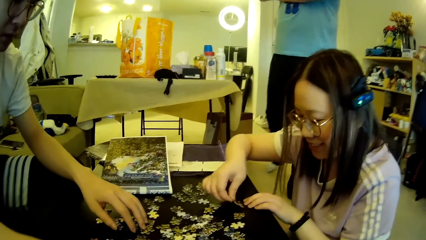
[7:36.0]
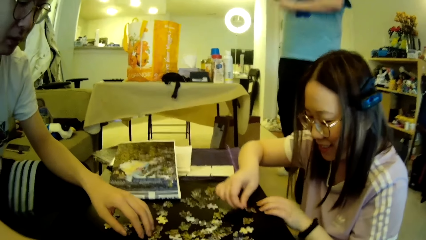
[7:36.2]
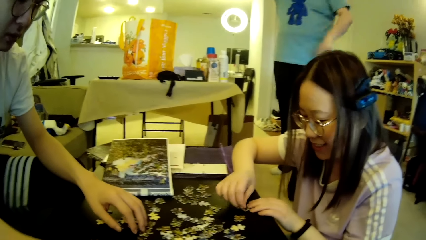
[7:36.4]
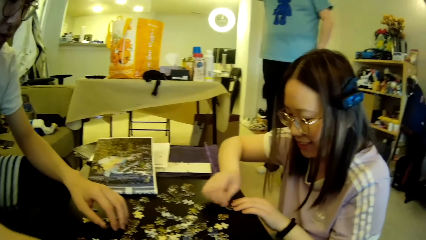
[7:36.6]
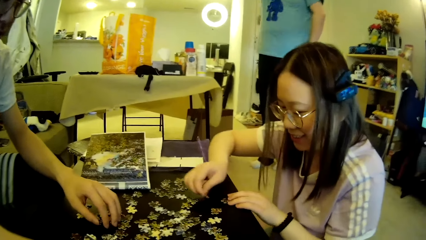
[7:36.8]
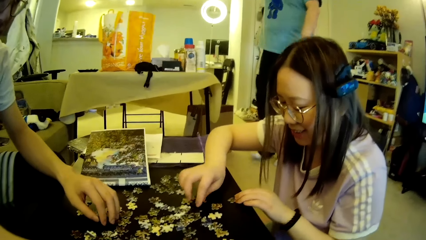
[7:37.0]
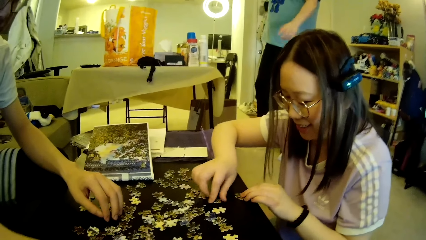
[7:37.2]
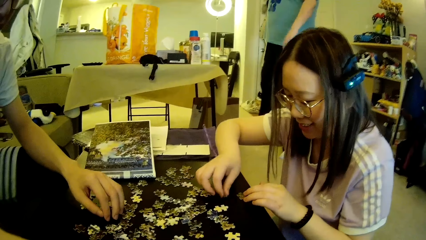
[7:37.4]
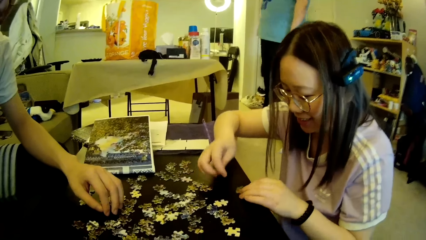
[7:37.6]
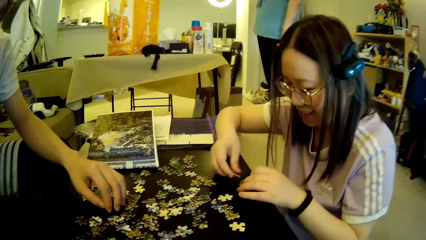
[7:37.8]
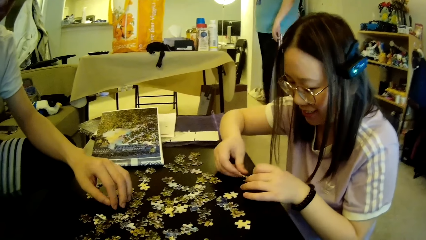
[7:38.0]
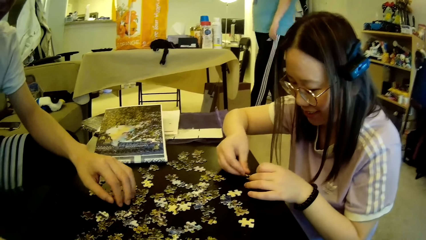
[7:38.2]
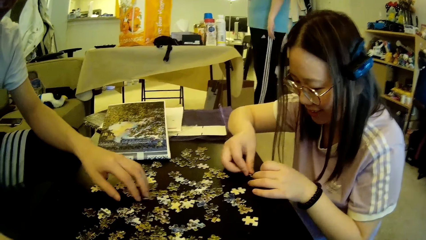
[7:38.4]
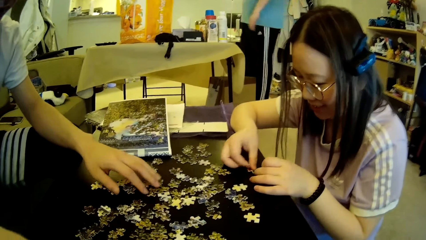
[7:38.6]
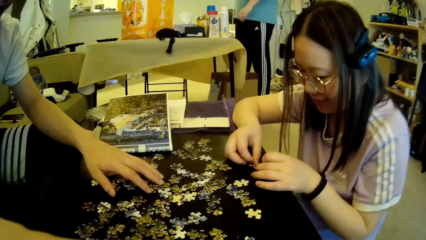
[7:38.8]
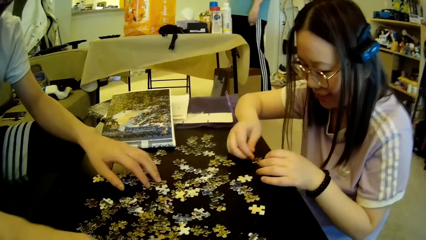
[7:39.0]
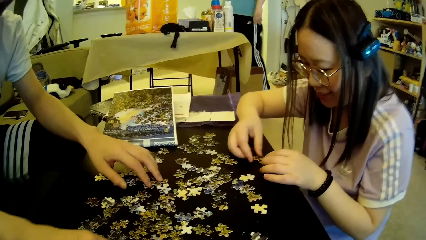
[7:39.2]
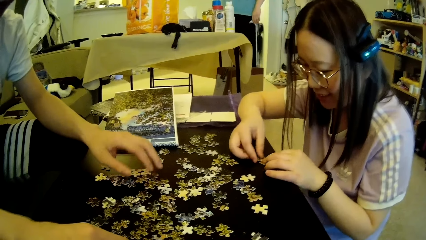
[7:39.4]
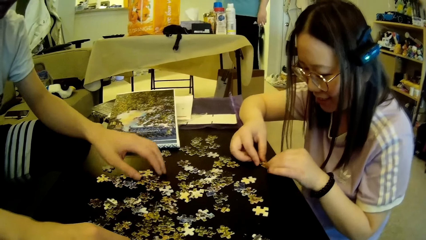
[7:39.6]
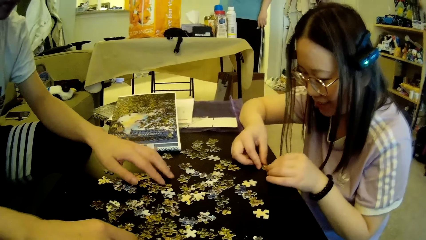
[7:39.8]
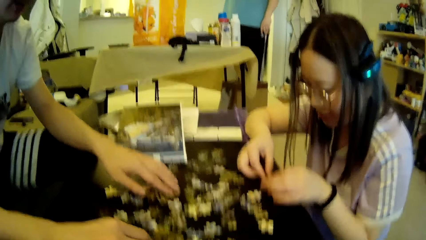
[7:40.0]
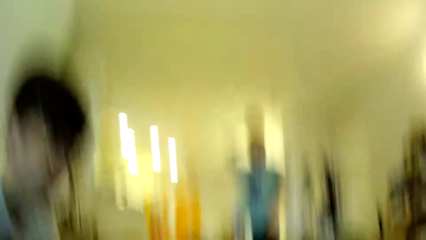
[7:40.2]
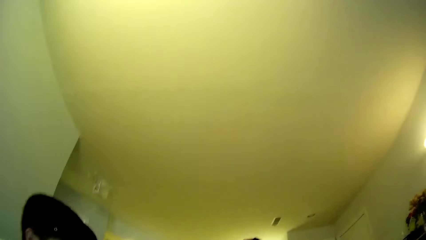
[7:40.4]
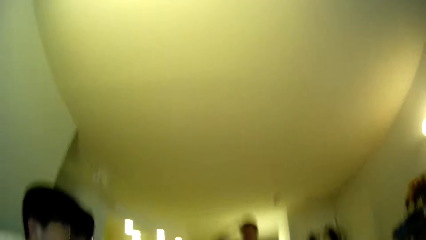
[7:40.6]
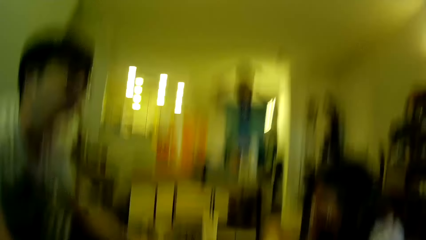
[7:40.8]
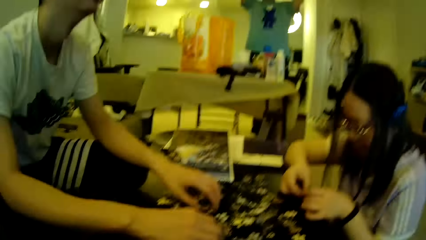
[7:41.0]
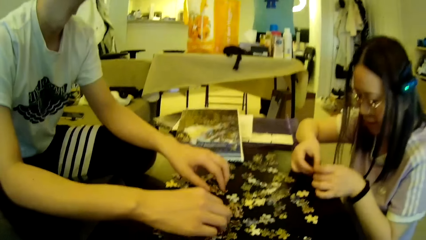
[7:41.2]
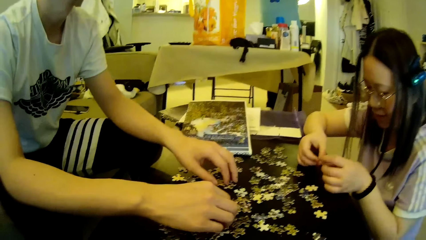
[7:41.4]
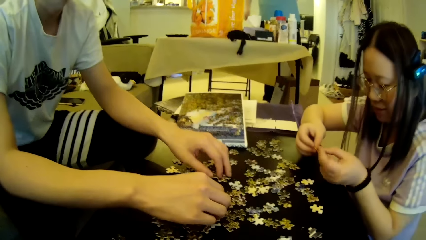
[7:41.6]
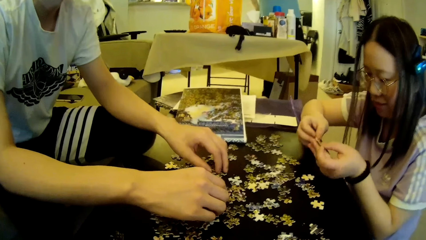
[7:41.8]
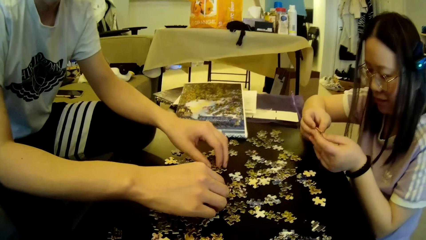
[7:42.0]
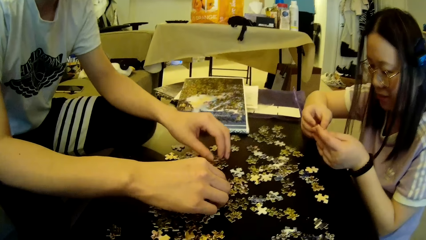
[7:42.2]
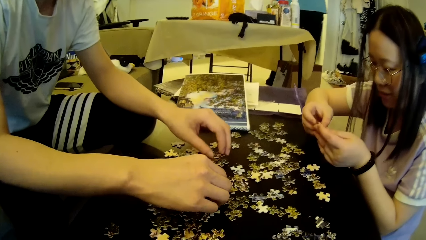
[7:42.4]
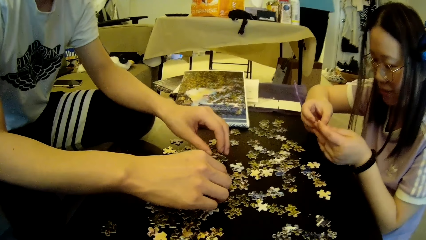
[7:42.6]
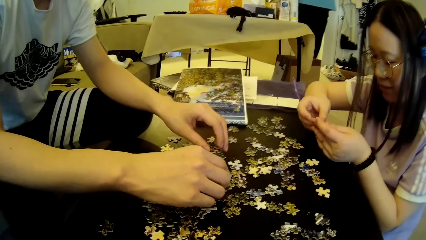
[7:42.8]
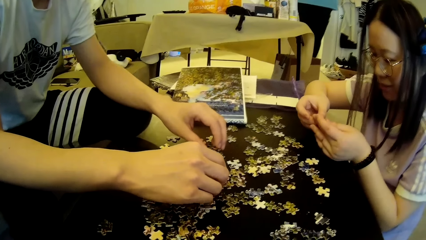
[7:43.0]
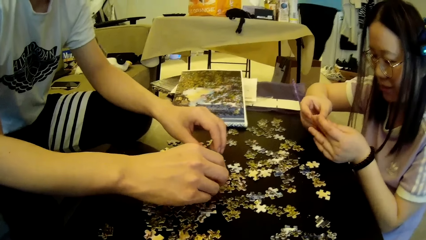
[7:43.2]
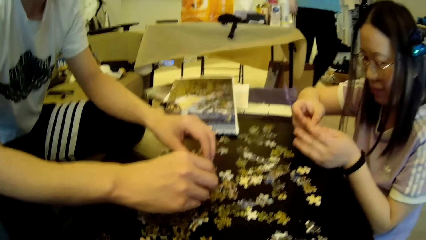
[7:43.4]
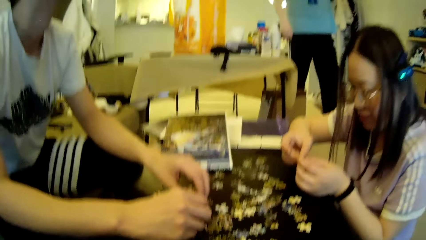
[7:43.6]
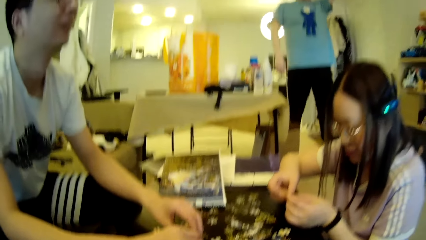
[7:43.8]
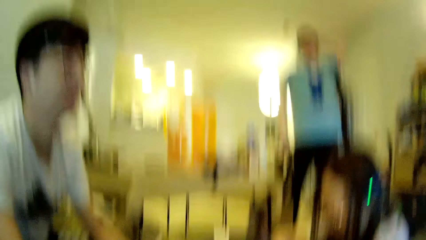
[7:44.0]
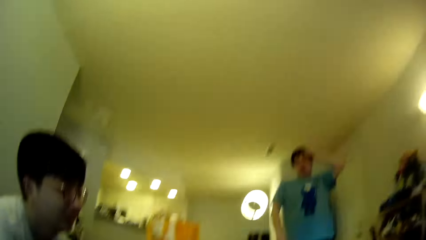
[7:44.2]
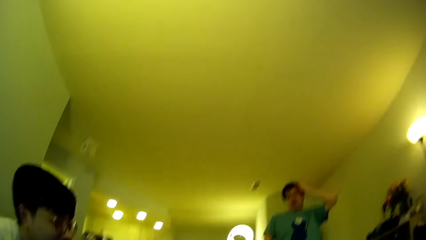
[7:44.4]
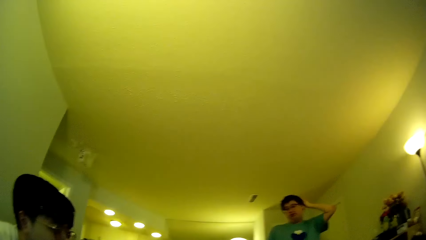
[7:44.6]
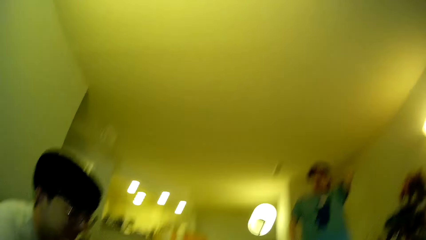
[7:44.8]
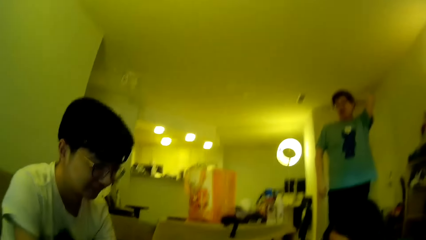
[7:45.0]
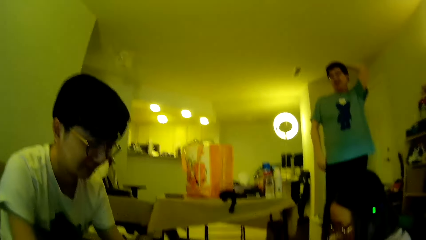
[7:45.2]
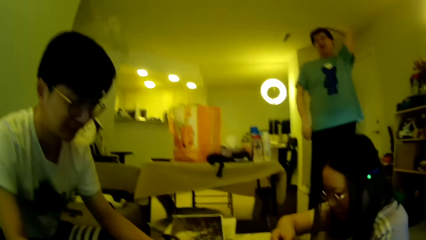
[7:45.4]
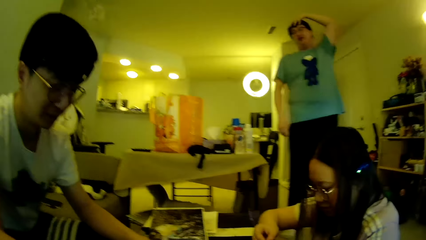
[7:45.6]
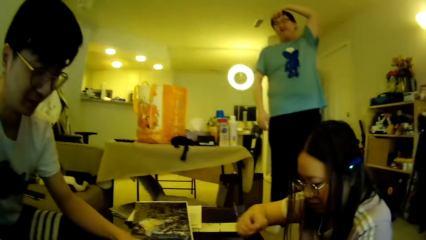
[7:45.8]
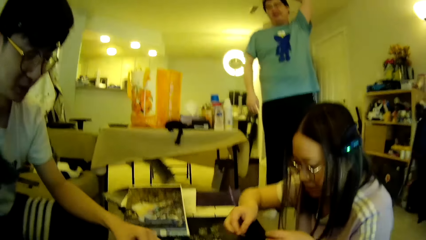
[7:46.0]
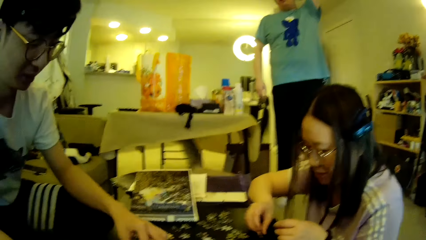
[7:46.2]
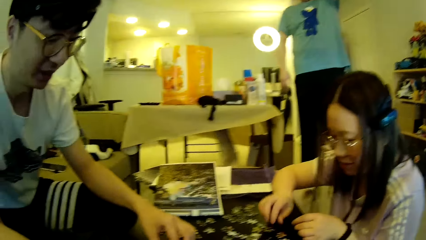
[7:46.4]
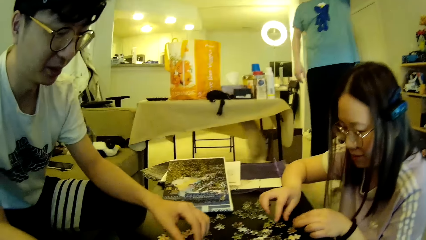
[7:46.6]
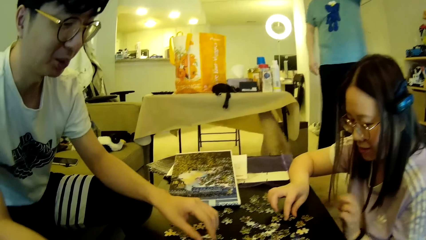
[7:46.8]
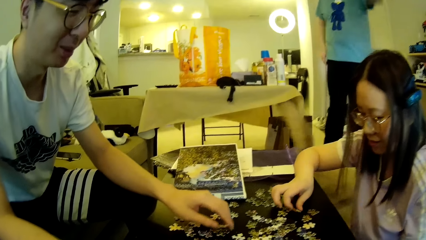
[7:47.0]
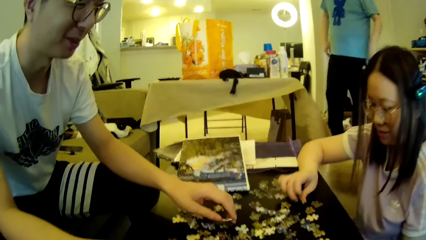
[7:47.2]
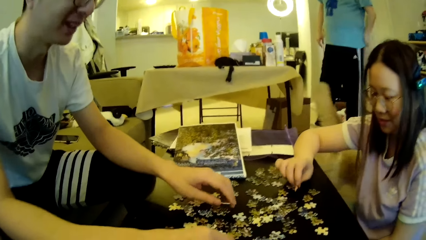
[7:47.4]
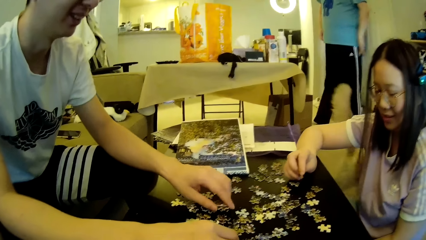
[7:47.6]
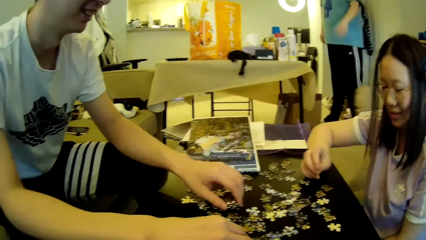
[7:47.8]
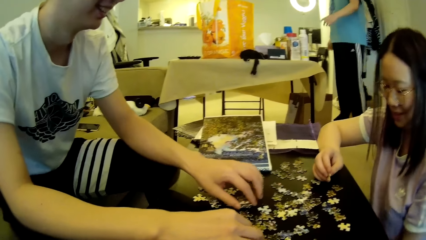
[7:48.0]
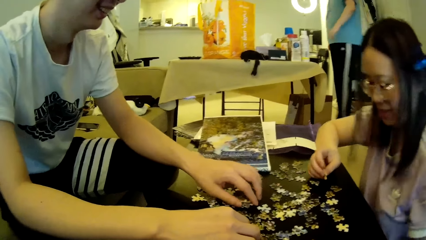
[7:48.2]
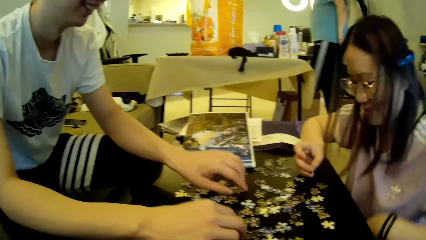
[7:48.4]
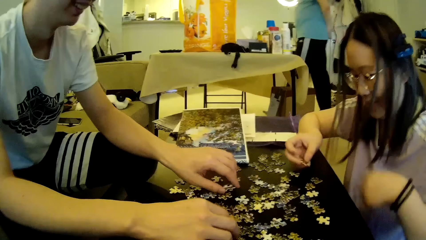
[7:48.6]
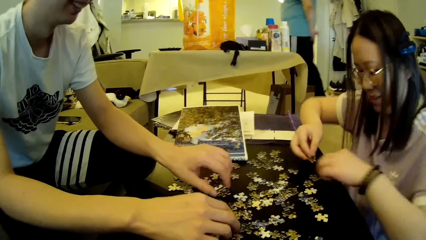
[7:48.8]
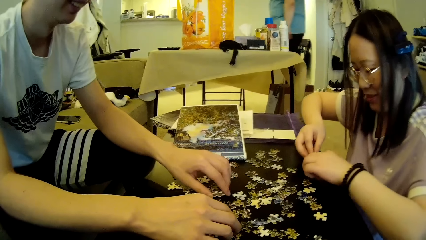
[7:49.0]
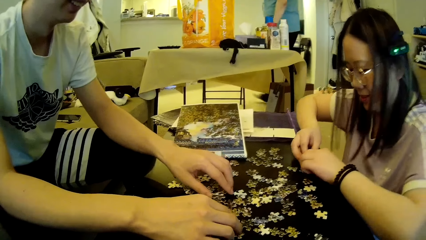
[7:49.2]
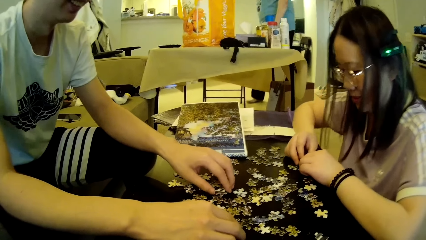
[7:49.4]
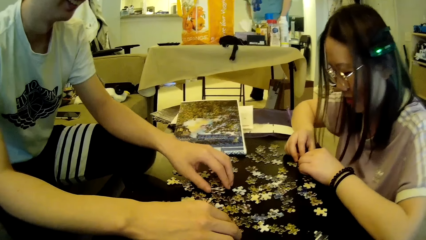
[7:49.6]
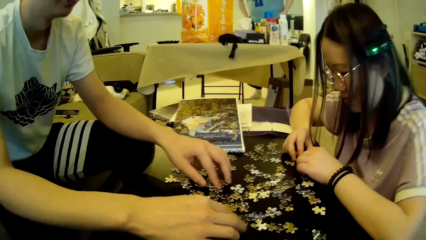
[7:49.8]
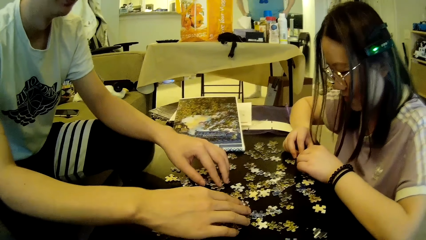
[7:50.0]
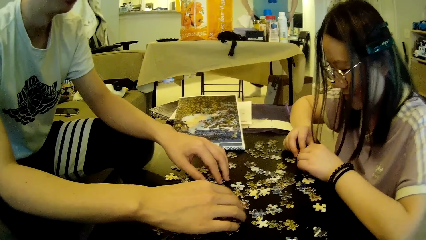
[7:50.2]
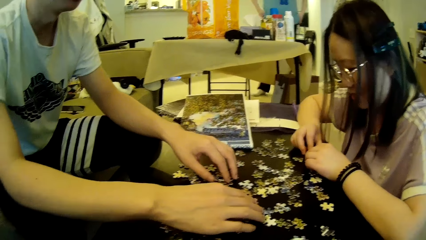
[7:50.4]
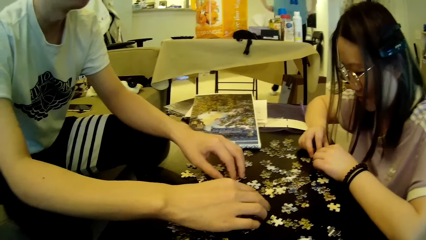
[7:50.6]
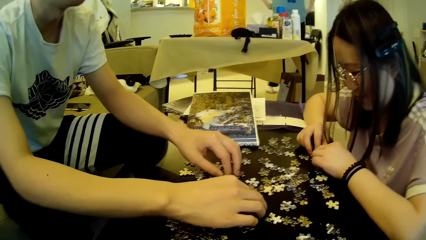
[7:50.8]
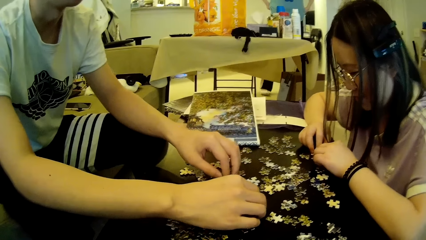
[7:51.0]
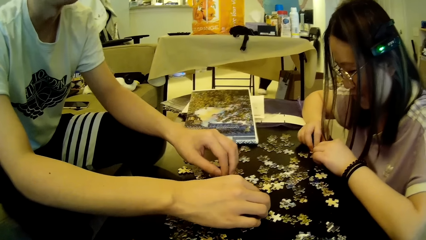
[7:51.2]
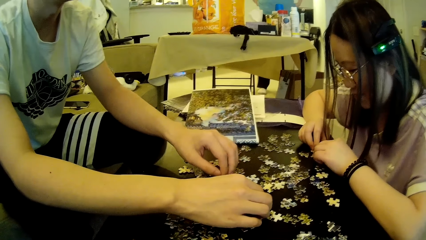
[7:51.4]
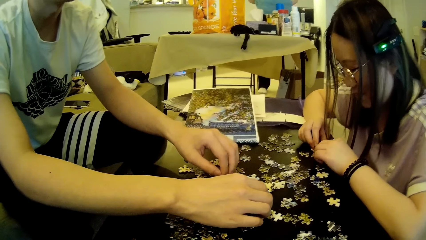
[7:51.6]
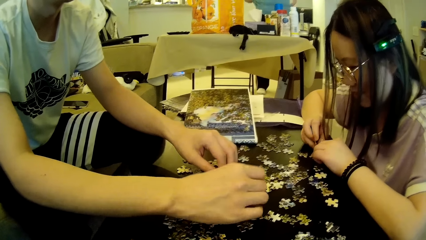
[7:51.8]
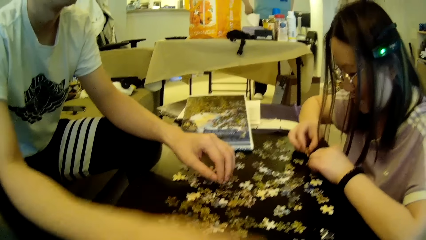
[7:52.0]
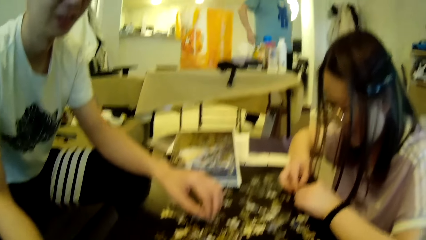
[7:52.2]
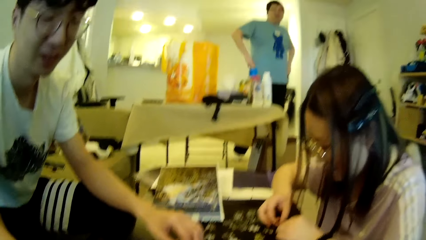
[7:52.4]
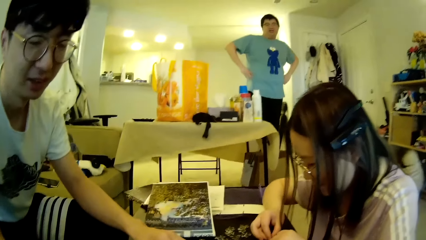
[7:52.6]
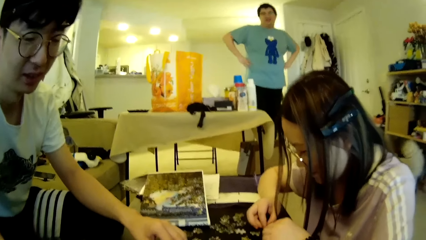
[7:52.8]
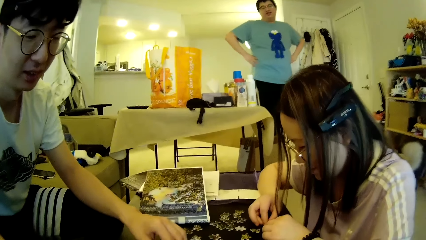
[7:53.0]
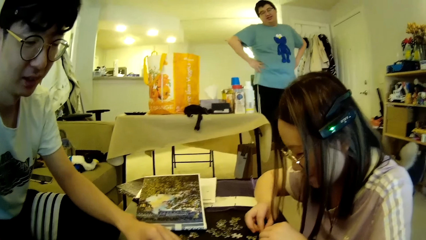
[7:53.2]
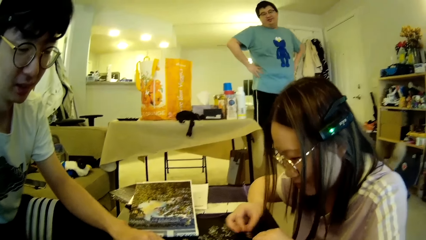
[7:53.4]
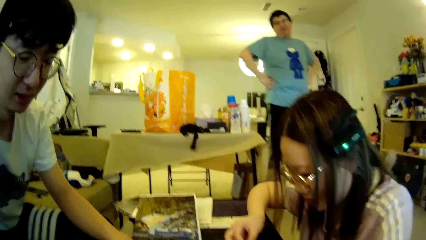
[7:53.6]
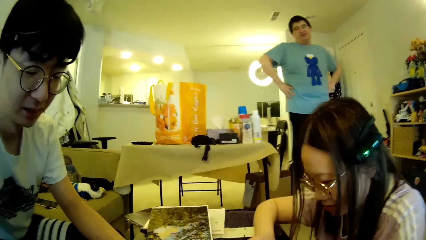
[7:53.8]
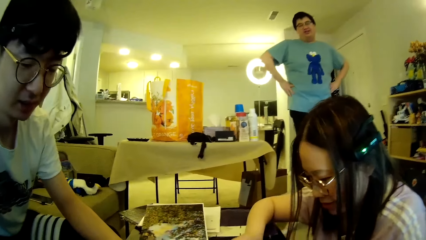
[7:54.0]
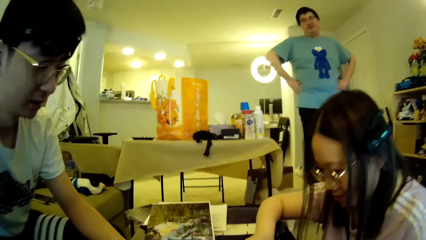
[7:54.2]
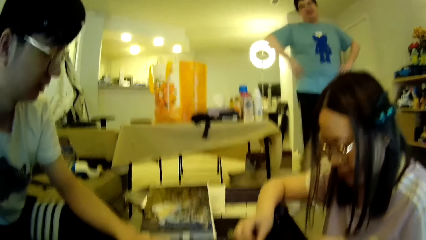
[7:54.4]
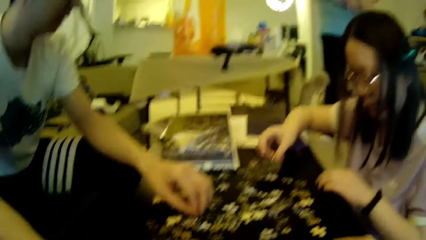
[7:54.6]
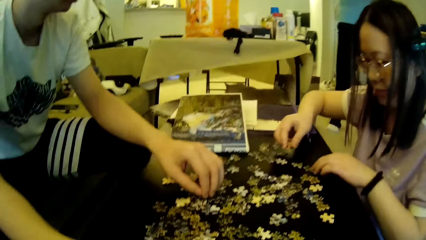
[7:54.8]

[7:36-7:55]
A man moves the hands and steps forward. Another man moves the model pieces. The camera wearer looks around. A lady looks at the model pieces. The first man touches the hair. The lady moves the model pieces. The other man moves the model pieces. The lady adjusts a hand on the table. The first man touches the cloth, puts the hands on the waist, and steps forward.
